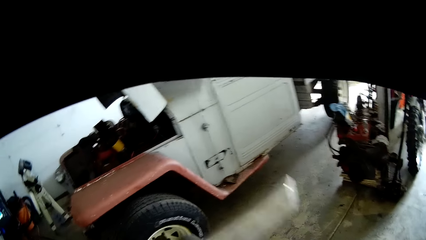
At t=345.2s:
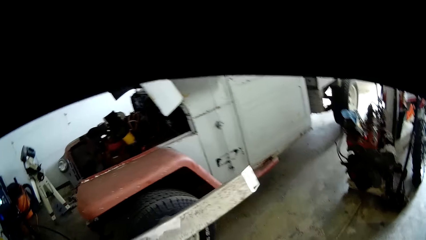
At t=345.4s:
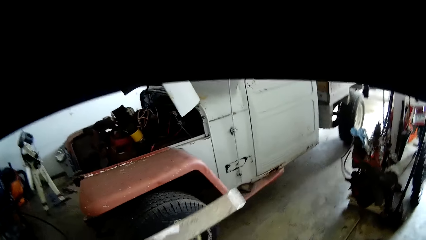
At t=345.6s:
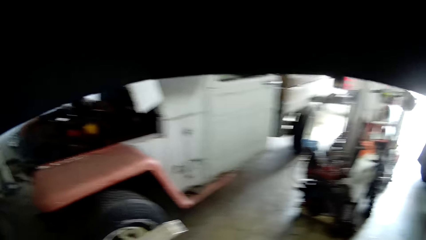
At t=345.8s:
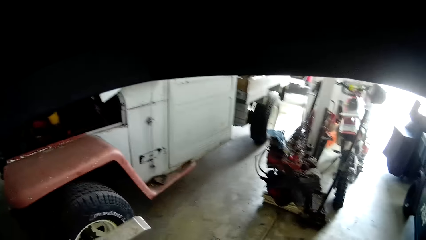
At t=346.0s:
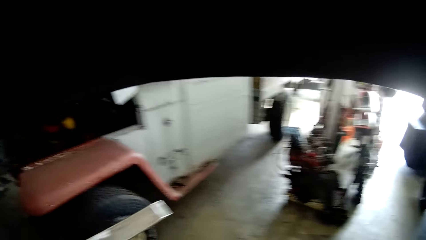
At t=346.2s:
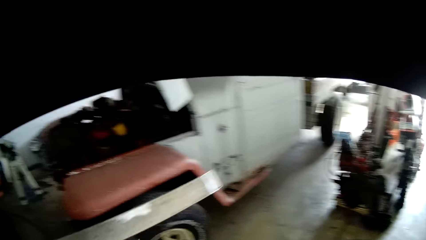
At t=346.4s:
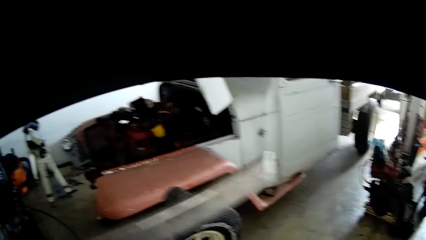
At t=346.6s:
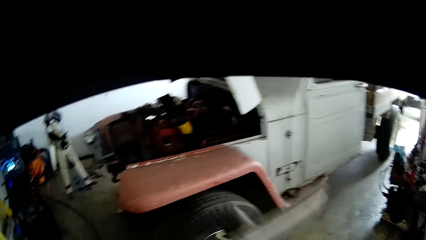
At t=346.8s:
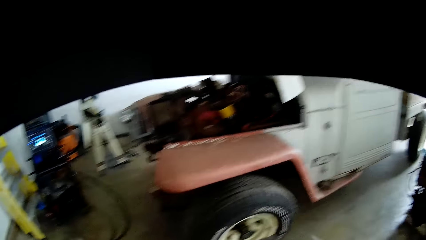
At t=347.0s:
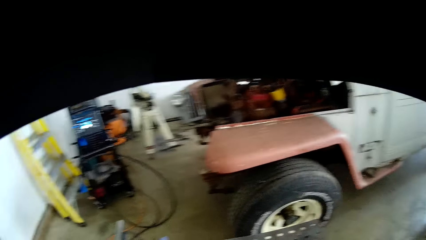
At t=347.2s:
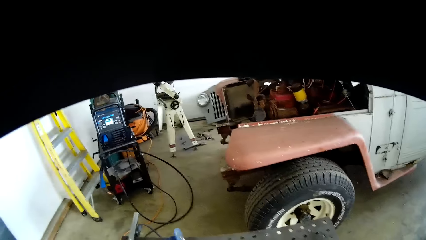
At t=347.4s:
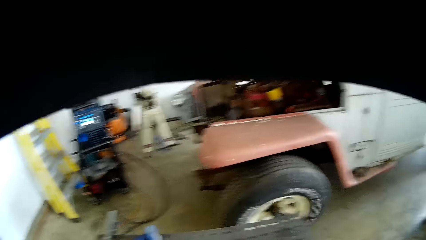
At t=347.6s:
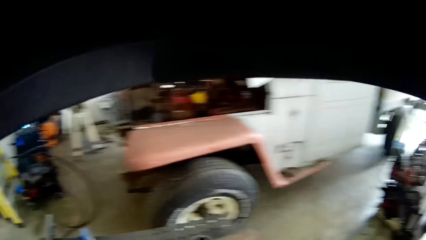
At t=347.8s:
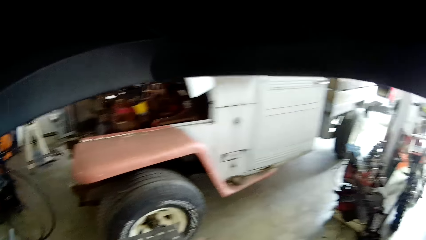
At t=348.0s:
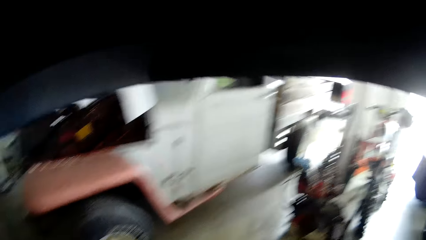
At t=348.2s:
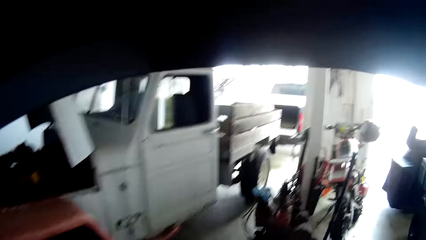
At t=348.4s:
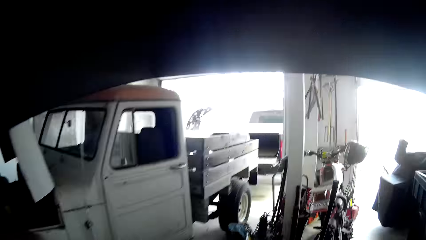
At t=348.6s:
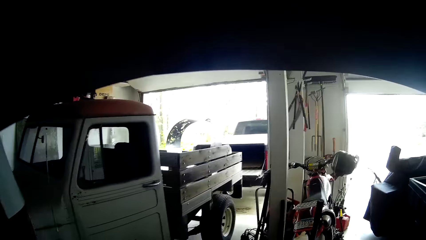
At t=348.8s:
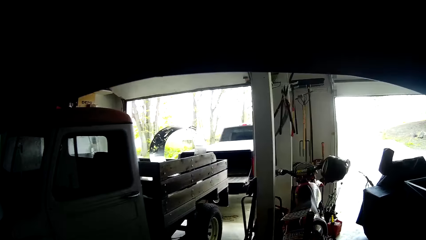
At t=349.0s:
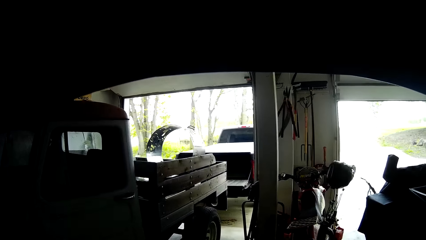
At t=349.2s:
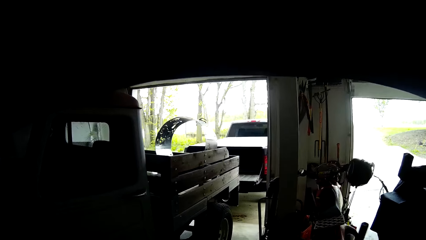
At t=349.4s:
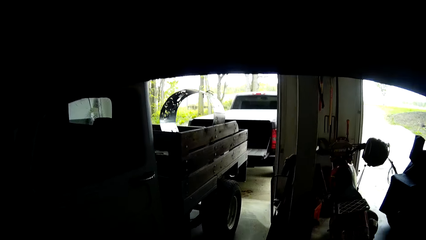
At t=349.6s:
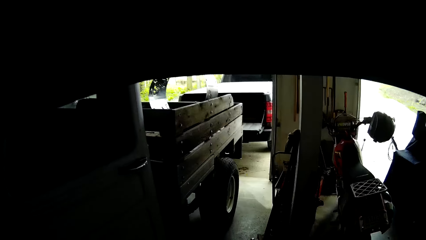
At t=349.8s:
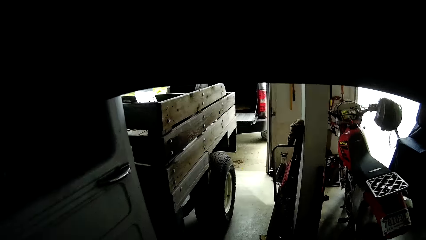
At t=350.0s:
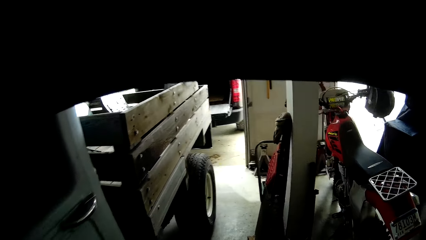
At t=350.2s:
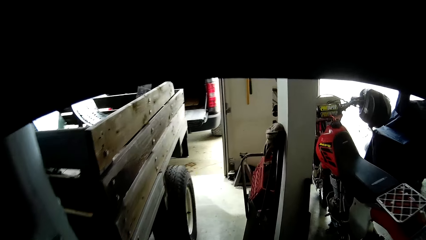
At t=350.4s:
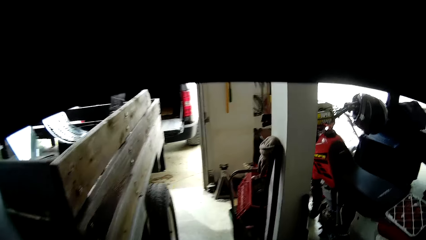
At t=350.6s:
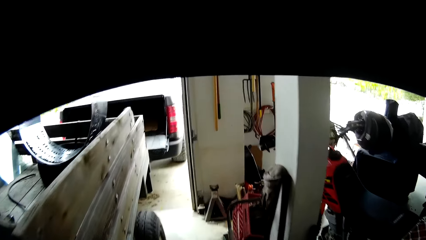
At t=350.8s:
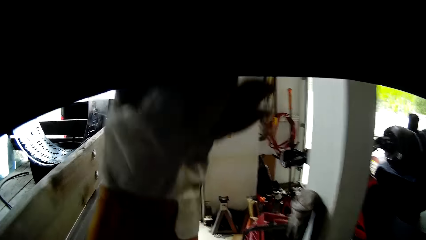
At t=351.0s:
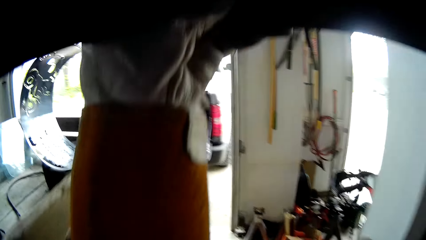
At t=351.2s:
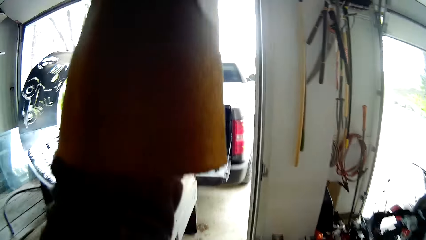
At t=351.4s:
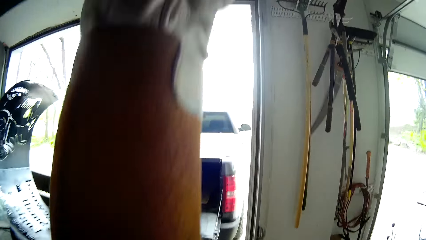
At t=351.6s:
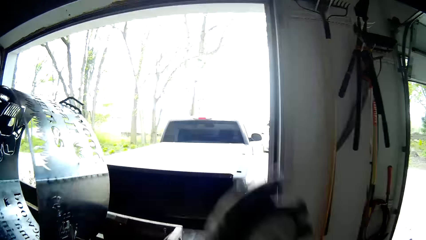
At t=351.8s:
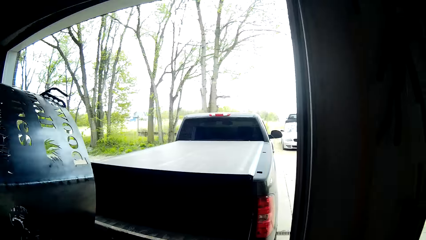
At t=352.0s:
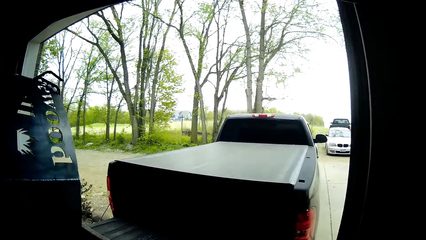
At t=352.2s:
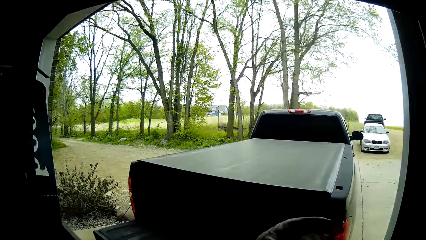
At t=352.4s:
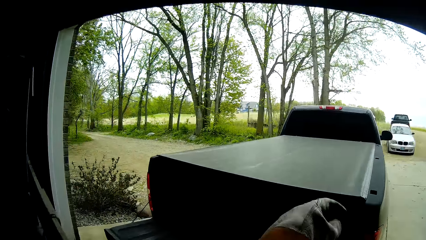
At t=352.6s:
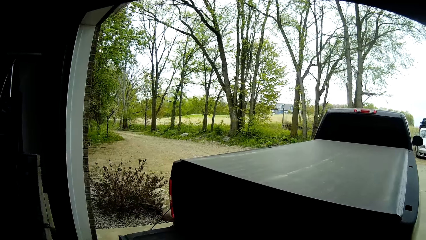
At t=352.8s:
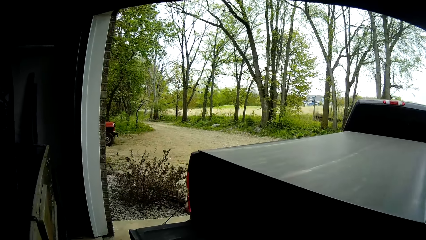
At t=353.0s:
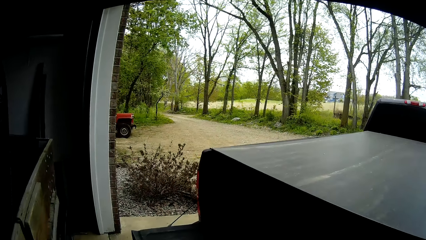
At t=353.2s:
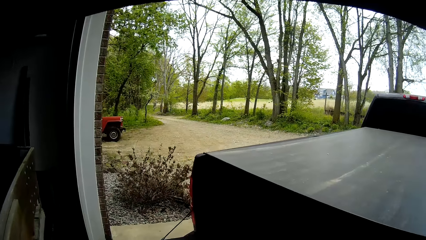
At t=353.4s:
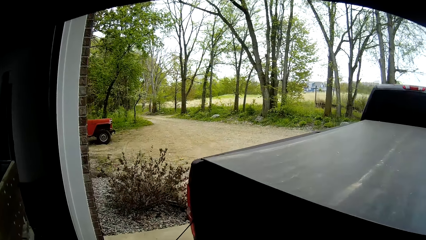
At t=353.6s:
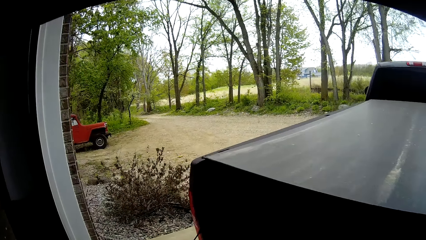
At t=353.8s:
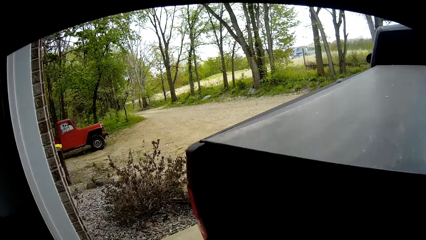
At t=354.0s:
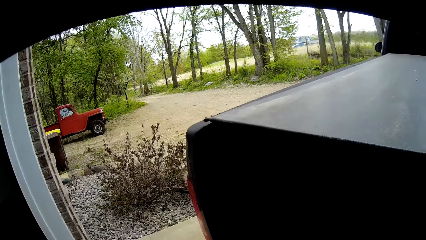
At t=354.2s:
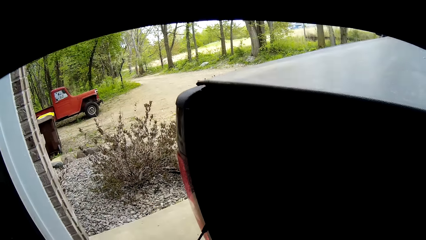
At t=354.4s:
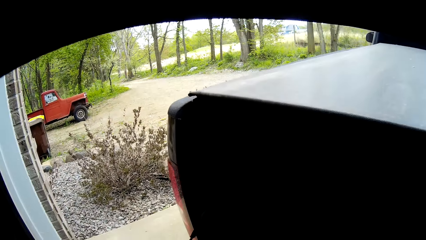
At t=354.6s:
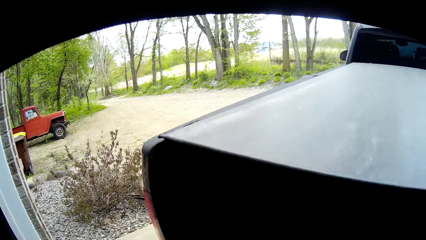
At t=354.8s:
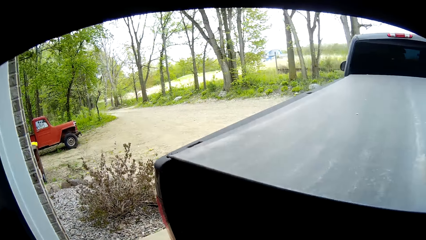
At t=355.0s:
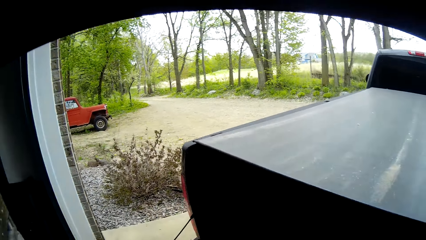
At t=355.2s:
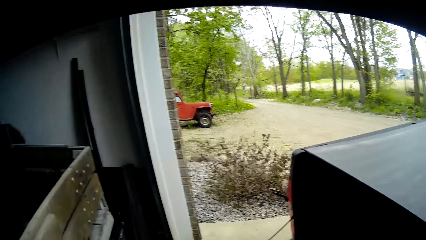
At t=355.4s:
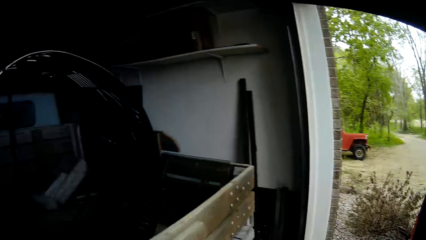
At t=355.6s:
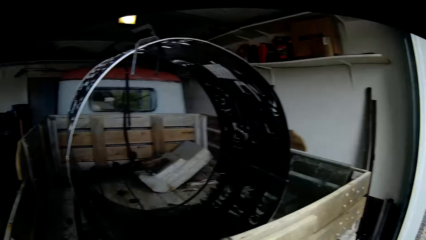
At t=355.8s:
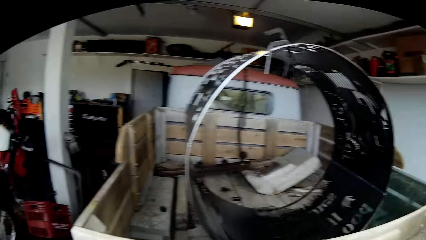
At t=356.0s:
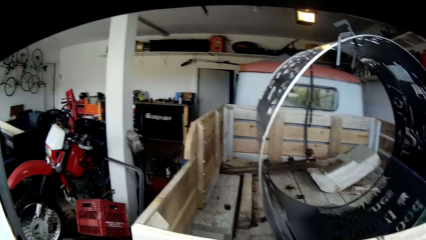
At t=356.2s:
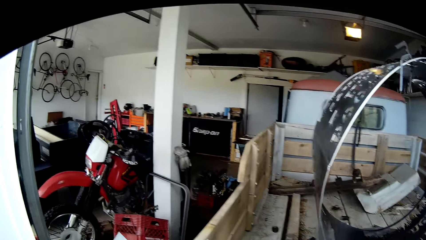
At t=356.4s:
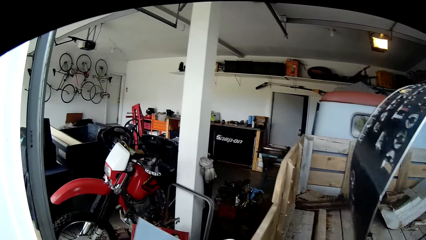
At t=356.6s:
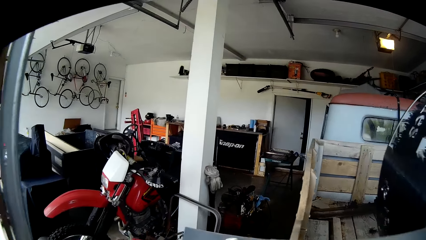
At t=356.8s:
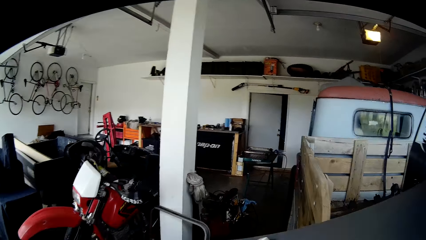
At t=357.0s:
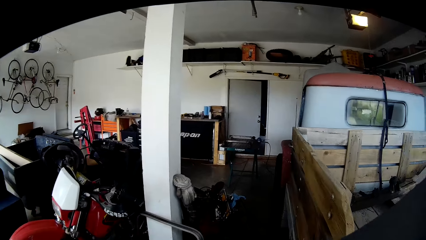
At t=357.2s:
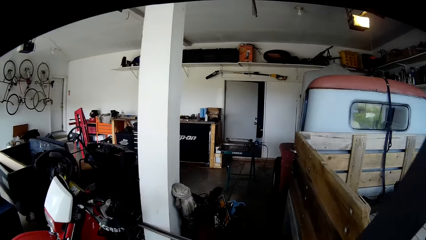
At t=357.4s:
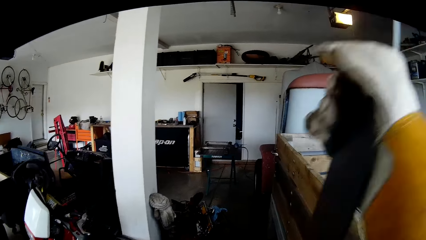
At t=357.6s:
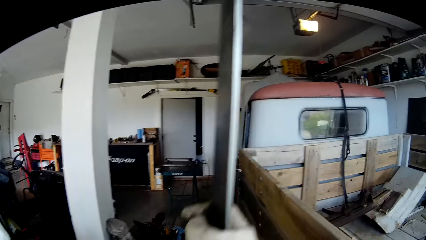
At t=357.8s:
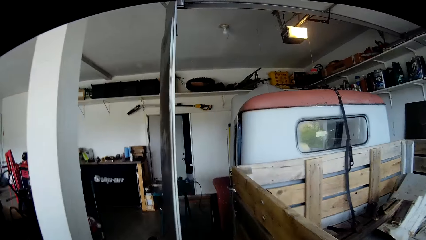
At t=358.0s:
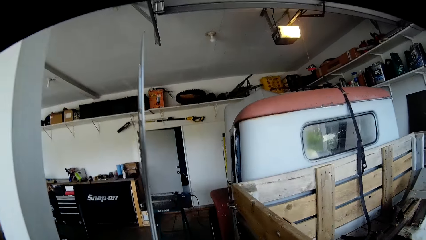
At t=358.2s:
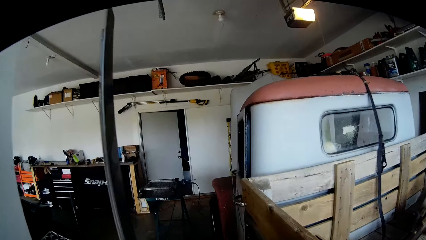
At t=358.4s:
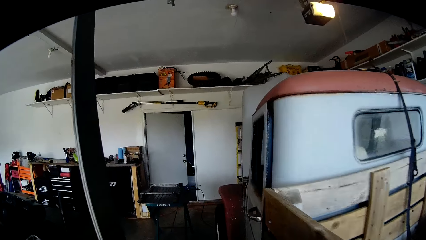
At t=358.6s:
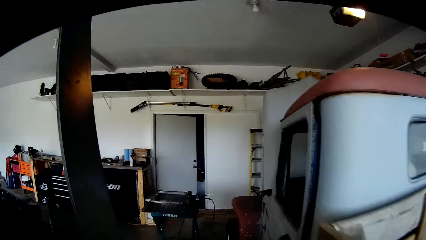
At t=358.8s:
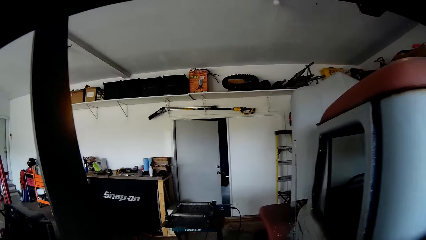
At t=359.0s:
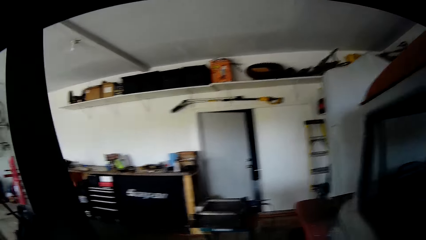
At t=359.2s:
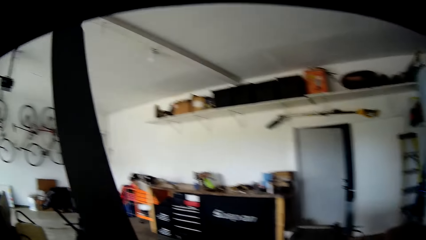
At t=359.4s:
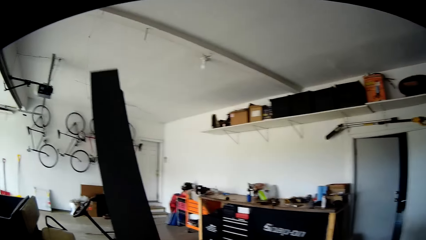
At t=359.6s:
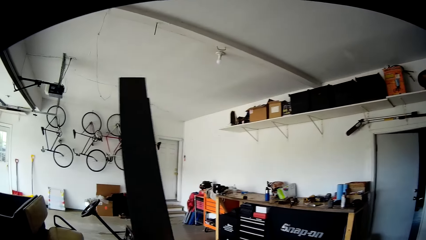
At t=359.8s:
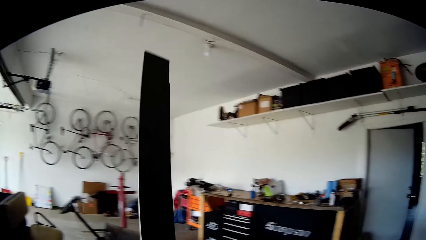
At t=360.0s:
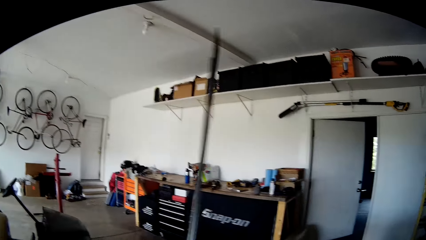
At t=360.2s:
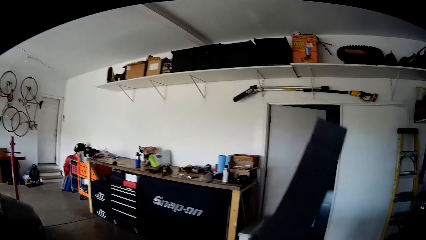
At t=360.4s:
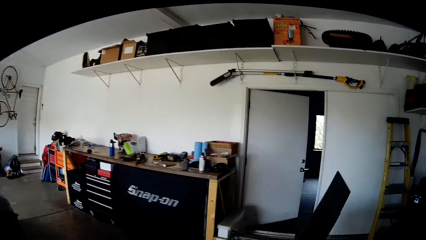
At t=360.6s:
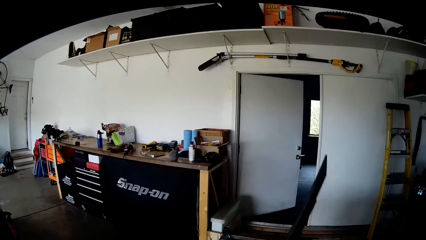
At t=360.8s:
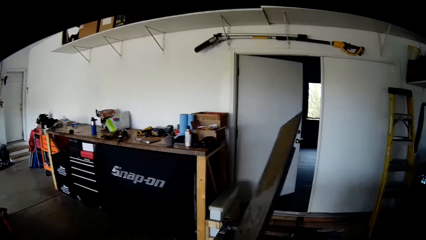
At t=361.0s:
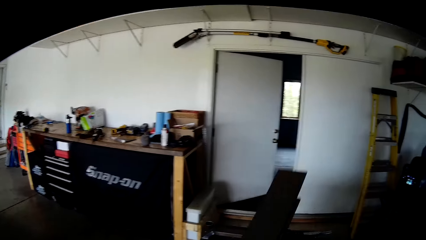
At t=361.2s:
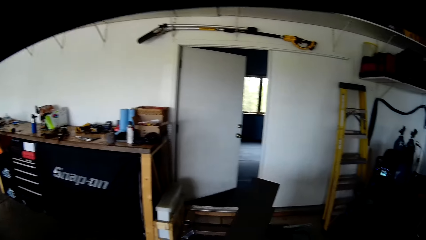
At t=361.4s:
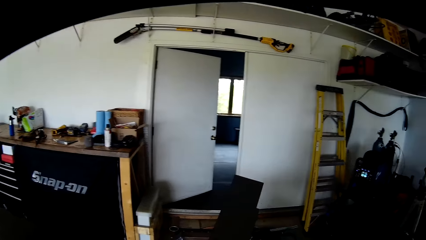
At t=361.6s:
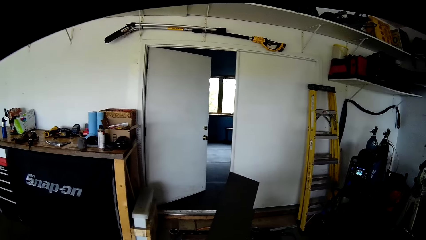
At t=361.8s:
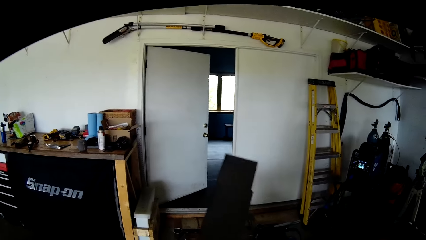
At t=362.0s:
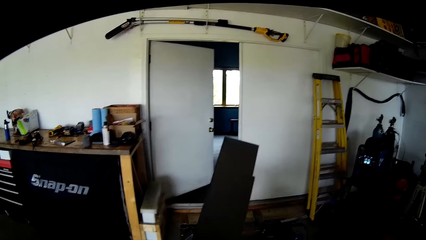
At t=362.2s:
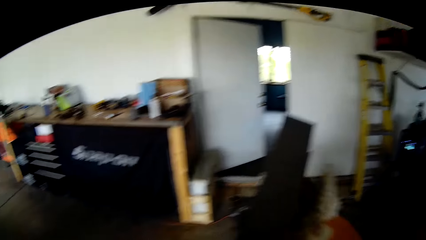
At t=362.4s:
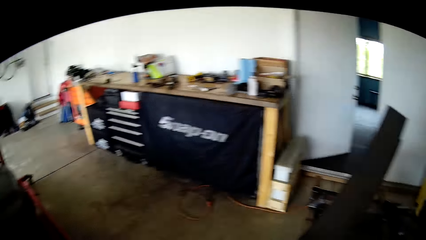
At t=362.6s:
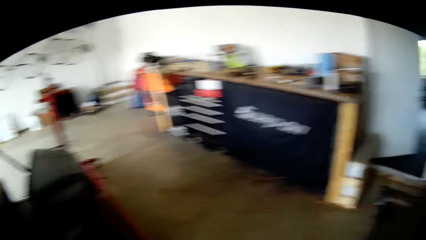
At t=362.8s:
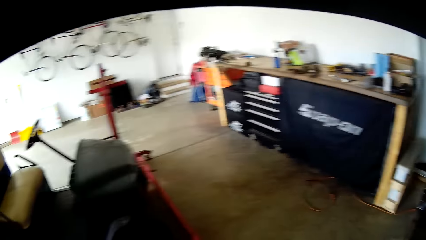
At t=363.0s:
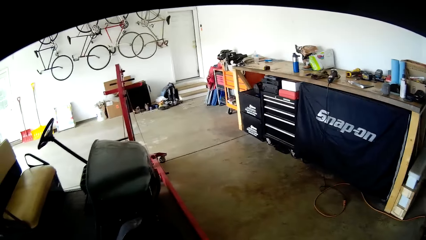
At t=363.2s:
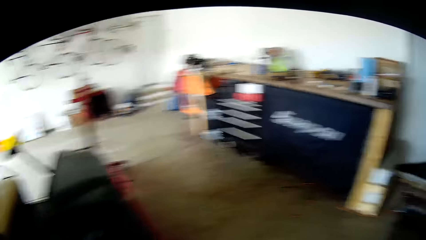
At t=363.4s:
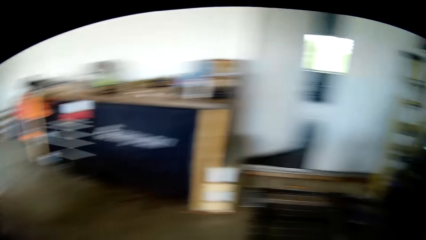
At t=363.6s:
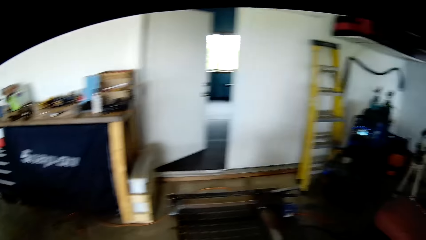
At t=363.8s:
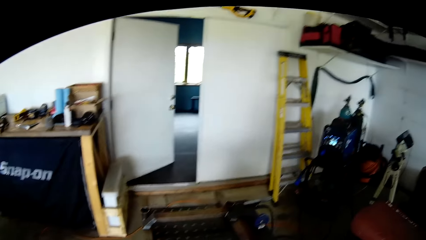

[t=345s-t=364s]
The camera wearer adjusts his helmet with his left hand. He drops the metal panel on the workshop table.
